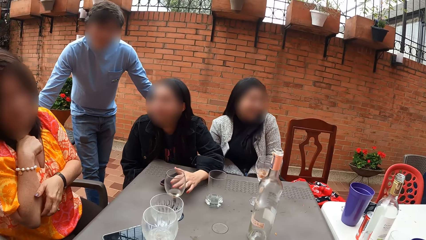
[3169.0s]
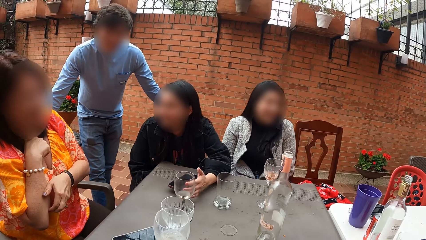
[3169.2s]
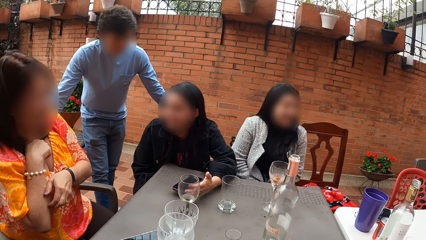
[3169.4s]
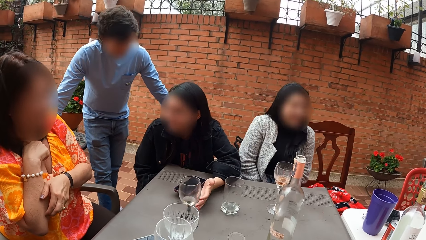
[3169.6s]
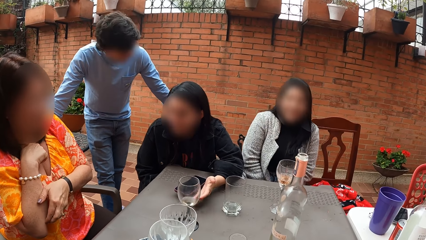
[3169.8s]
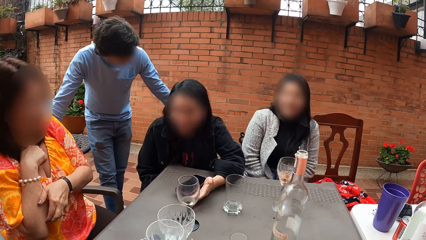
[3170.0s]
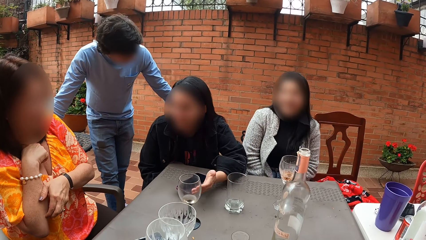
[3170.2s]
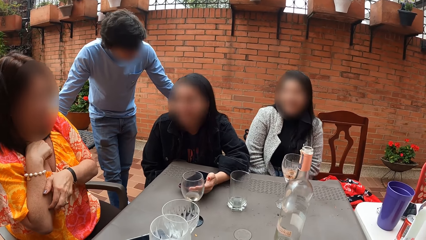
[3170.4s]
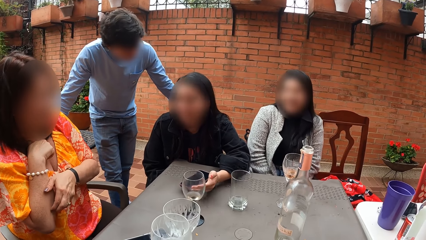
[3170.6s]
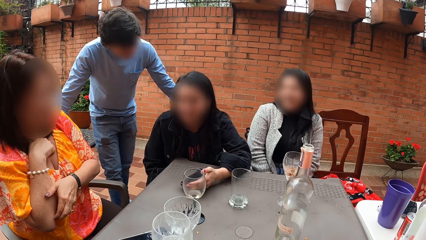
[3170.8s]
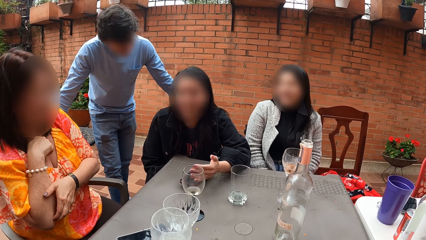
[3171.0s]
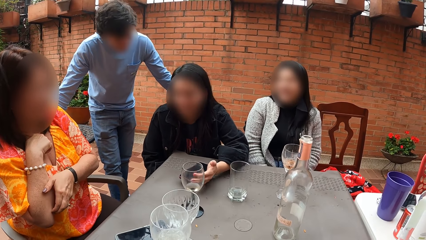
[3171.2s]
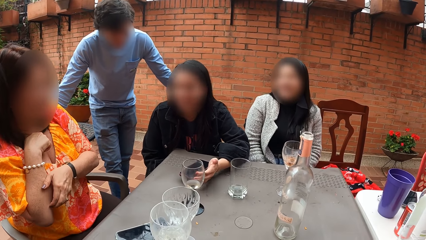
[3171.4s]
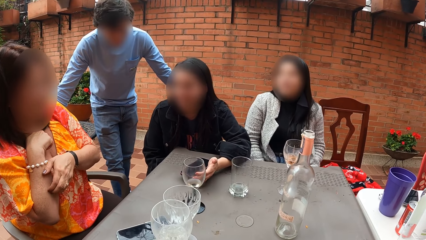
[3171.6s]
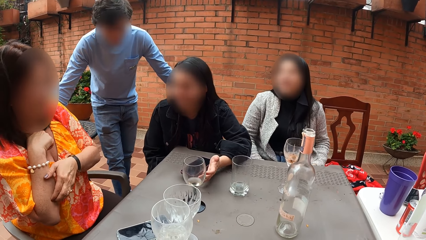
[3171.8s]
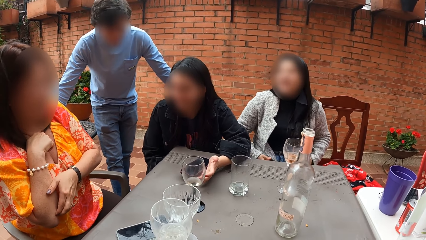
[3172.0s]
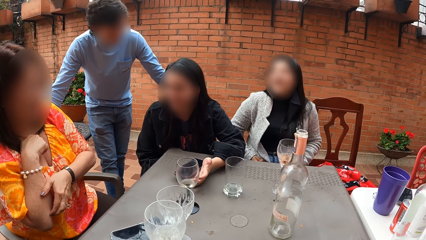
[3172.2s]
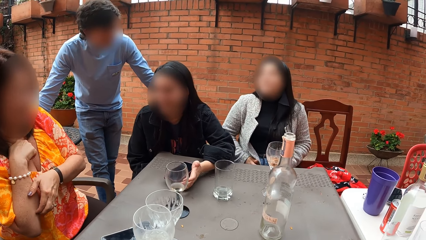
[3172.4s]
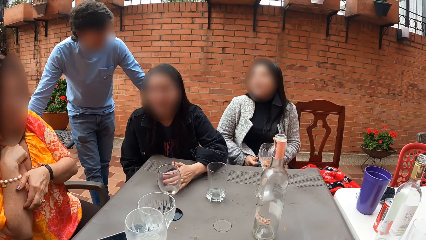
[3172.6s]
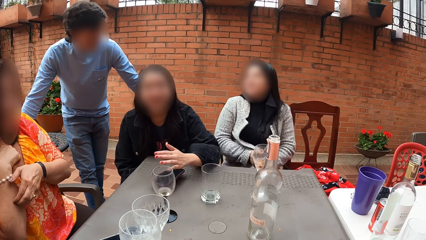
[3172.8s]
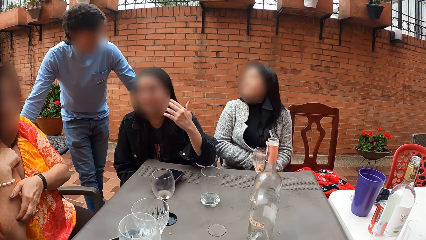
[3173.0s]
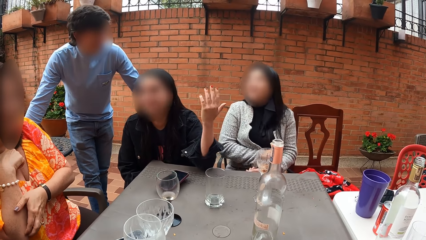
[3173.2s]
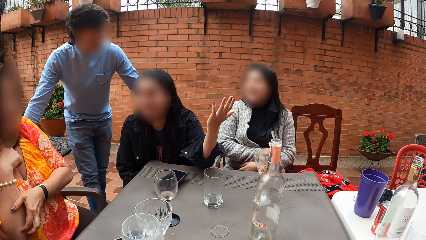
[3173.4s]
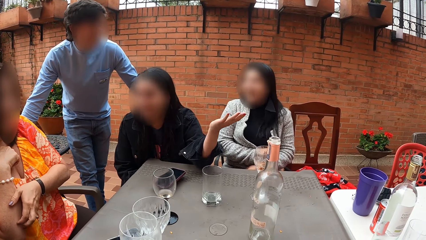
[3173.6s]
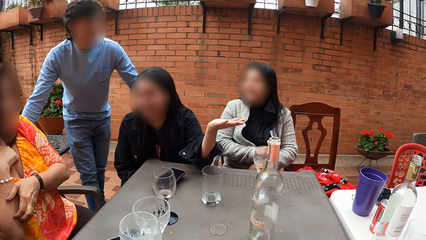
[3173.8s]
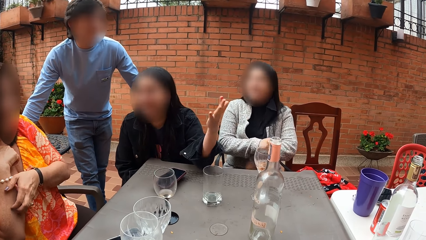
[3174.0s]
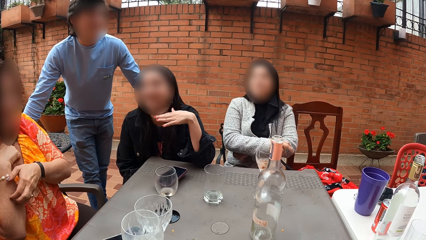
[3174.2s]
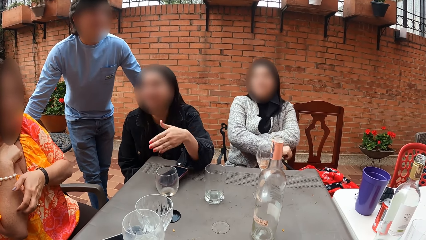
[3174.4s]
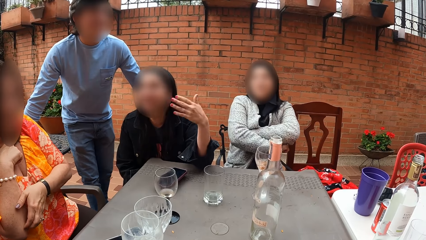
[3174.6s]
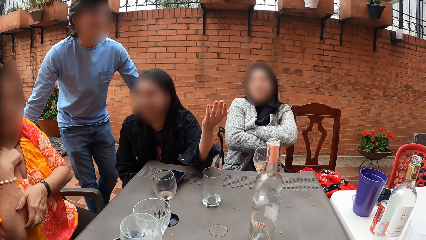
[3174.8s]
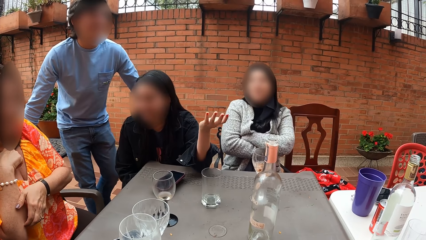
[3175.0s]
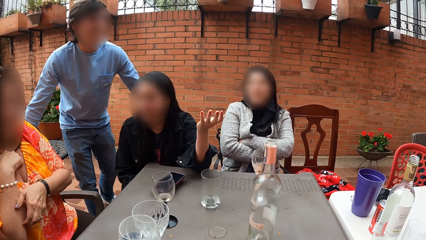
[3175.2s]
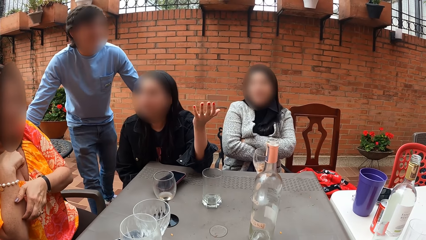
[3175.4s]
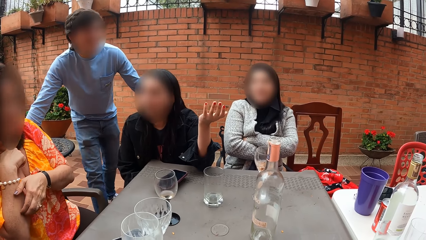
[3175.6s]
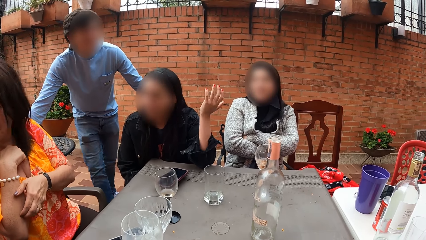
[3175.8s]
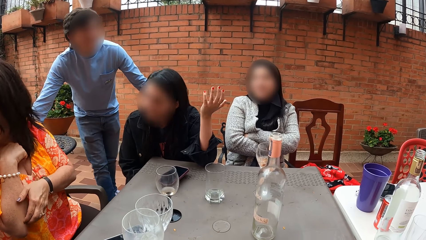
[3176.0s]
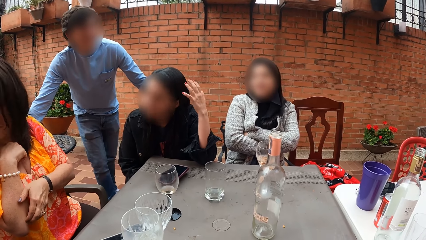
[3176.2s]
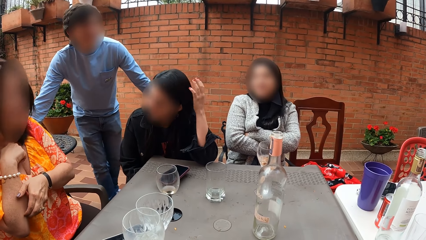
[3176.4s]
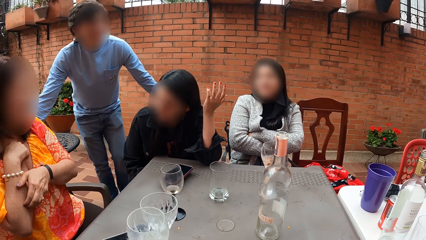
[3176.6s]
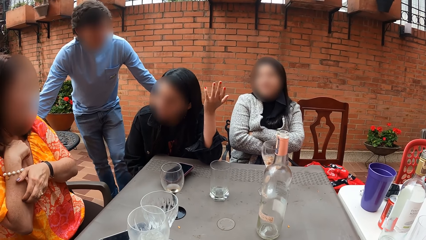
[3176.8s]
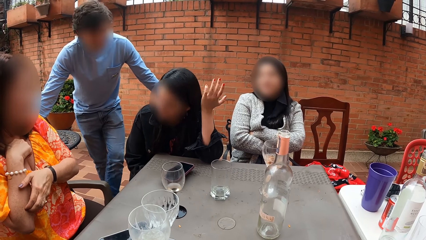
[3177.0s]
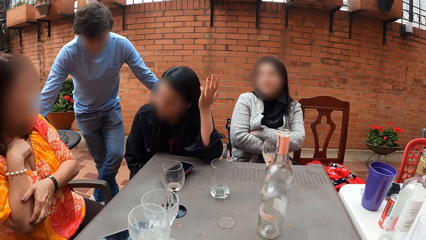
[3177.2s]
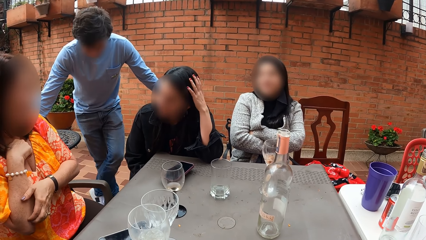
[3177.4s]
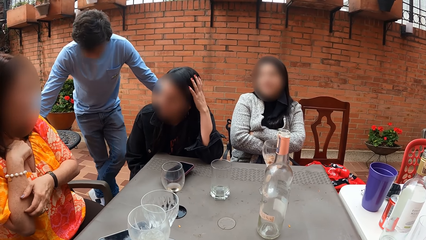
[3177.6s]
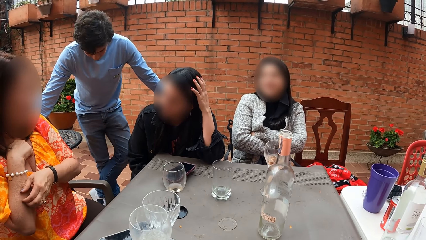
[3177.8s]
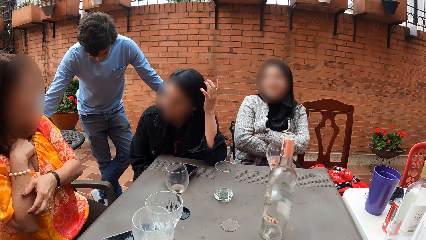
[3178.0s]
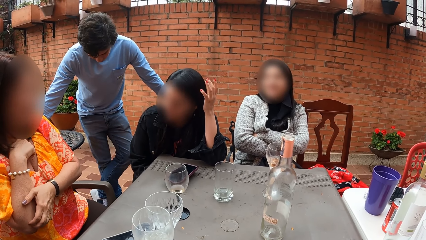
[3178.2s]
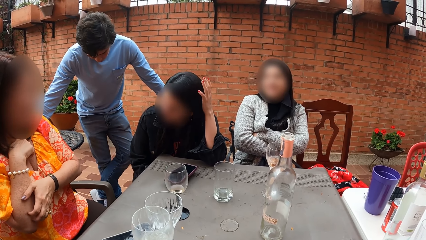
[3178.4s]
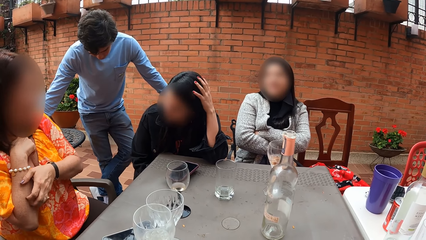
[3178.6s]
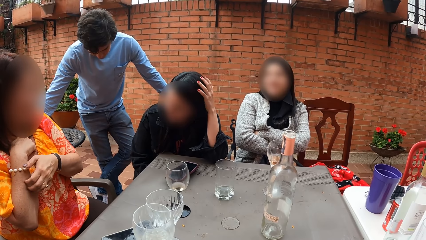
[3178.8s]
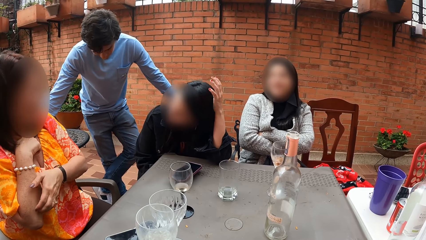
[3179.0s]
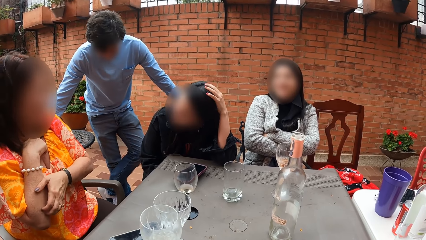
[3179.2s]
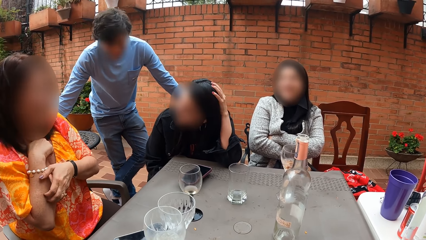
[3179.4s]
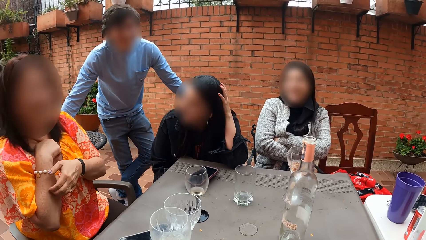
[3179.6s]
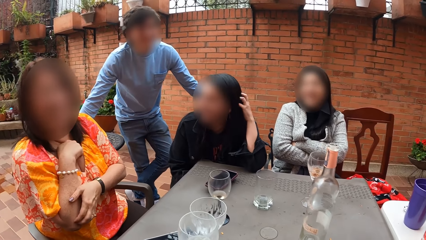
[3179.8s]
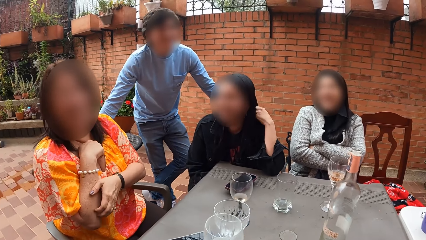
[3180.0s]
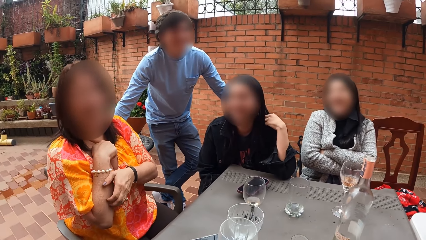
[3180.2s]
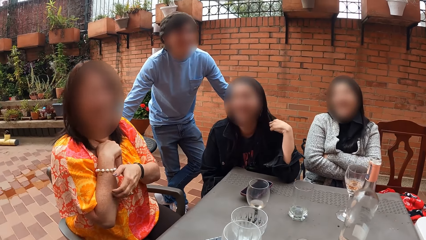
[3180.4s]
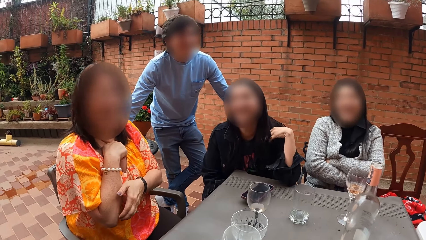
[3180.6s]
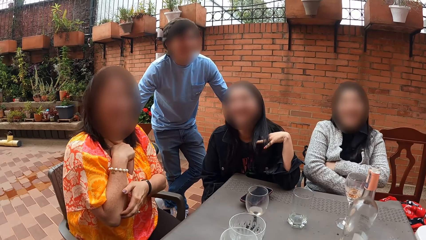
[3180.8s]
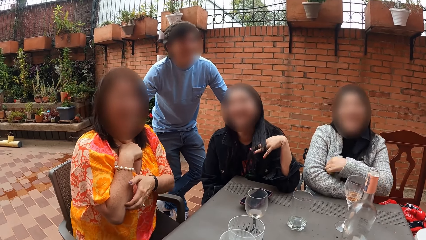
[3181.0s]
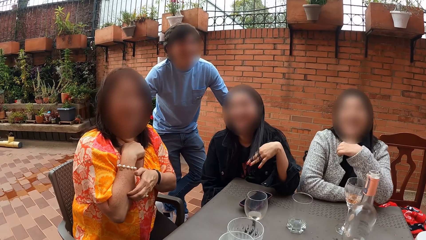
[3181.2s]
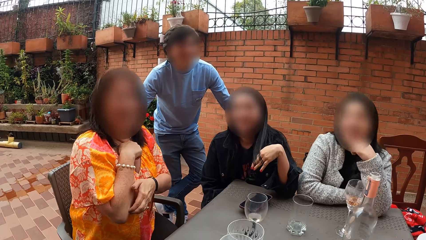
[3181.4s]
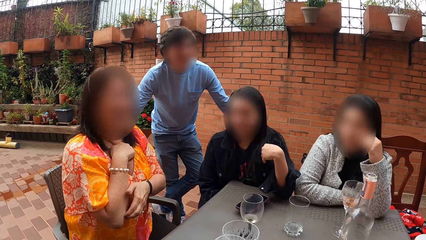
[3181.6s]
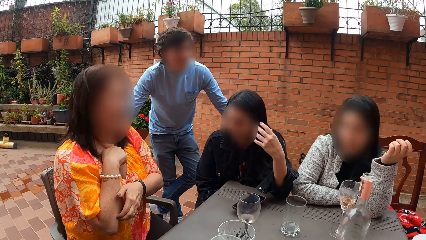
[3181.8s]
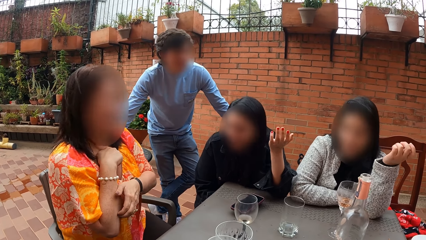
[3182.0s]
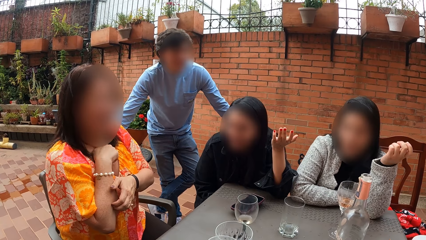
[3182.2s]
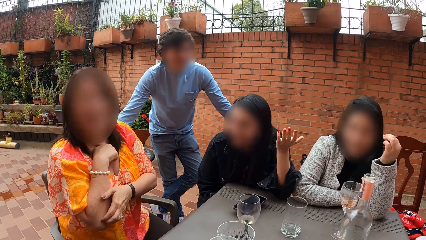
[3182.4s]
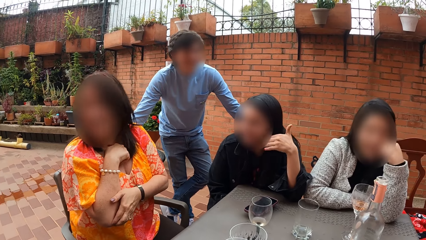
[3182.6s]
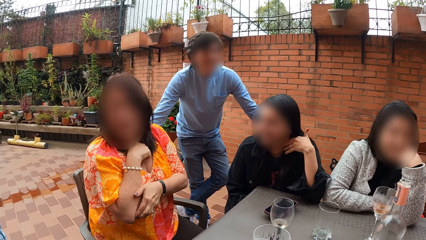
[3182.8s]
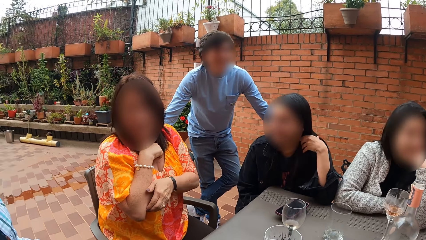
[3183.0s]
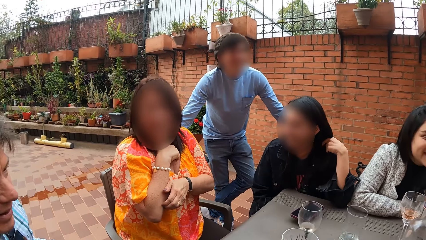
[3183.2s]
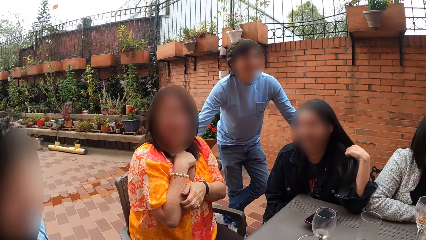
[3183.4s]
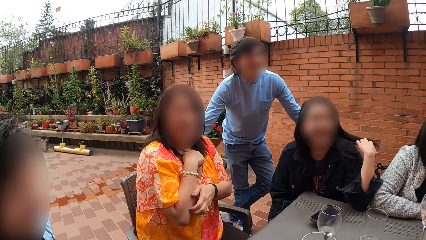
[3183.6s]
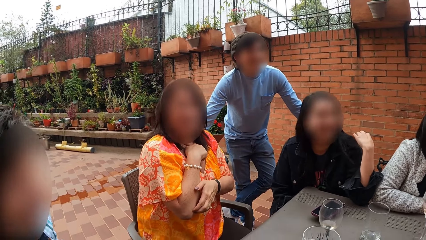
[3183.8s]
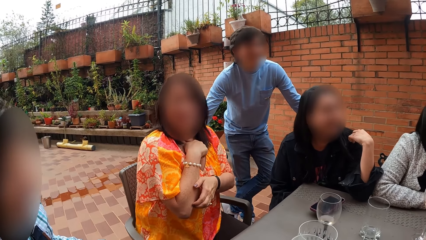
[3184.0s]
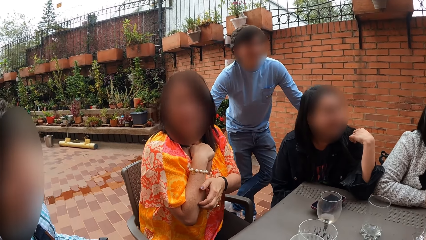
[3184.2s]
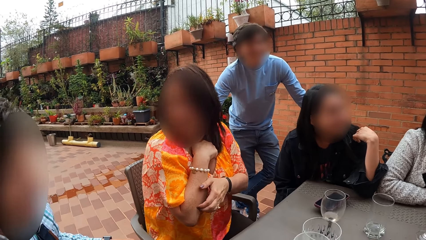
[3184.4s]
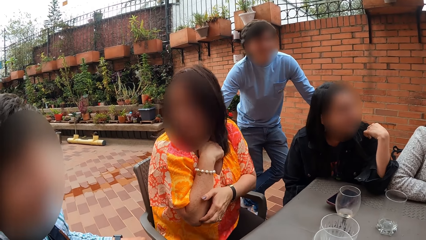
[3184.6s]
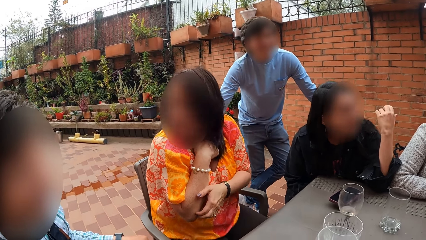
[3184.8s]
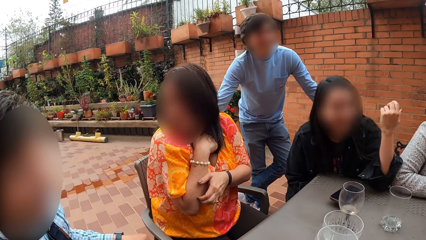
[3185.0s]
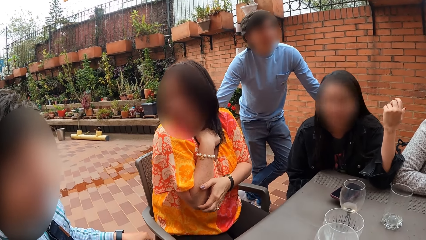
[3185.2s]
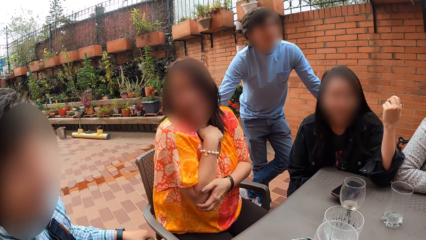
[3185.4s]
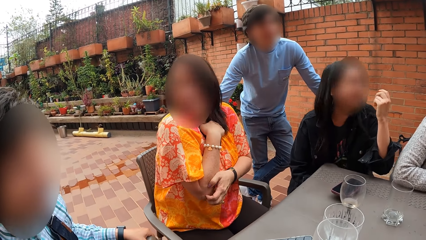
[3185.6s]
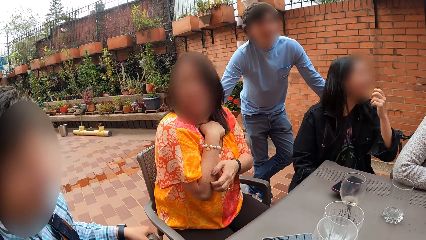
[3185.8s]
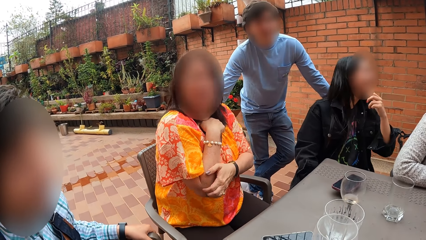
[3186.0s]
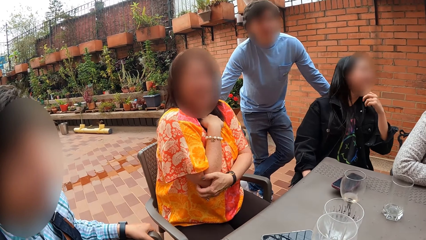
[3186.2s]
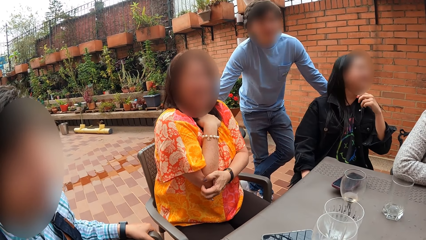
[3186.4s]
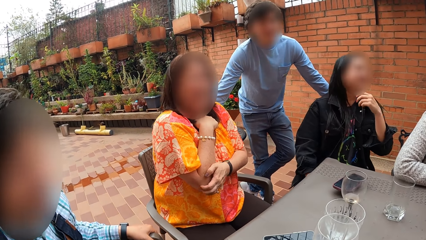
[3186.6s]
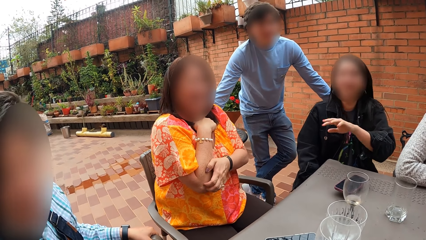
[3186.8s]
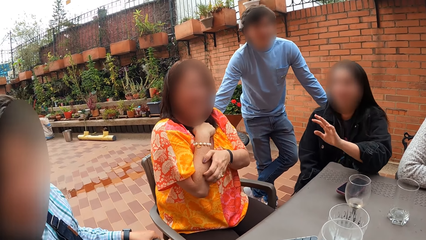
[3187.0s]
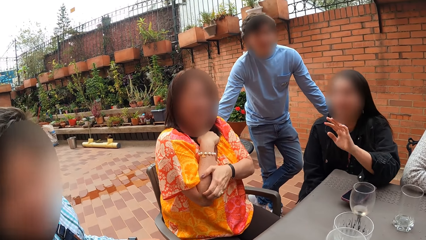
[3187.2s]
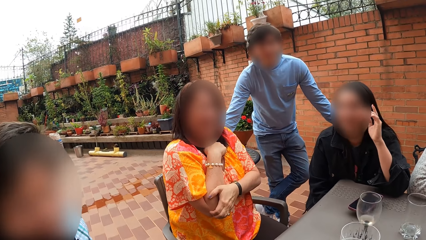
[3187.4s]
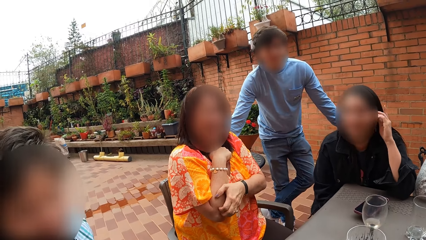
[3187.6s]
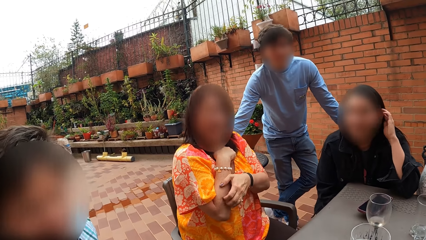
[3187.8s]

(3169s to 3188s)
The woman interacts with a group of people. Another woman adjusts her jacket with both hands, pulls her left sleeve with her right hand, and folds her hands together. The first woman touches her hair with her left hand. The man crosses both legs. The other woman places both elbows on the table. The camera wearer converses with a lady. They converse with another lady. They converse with a man.
